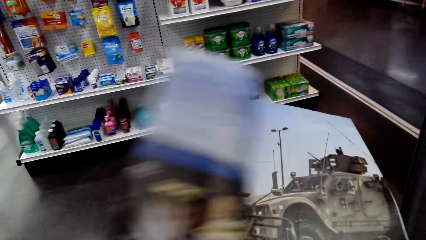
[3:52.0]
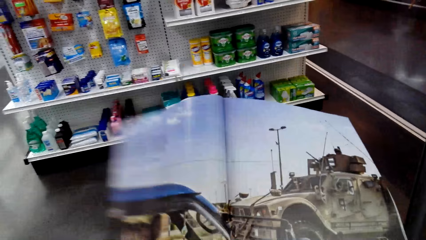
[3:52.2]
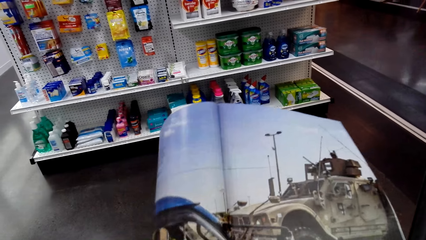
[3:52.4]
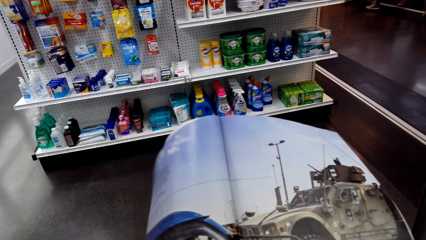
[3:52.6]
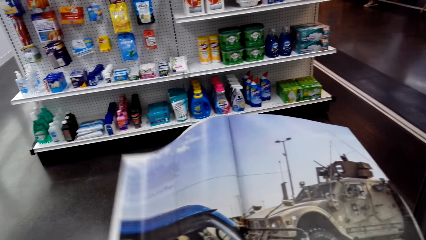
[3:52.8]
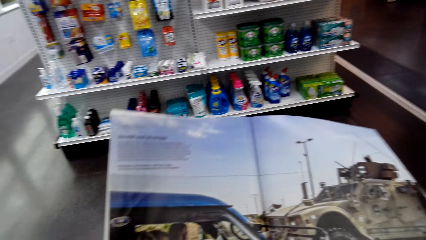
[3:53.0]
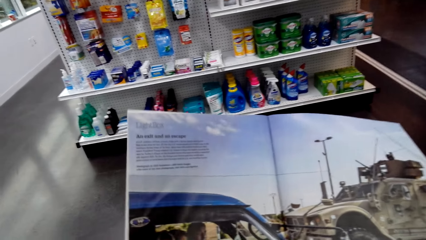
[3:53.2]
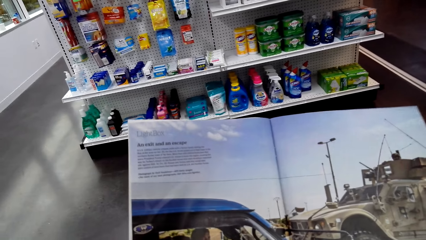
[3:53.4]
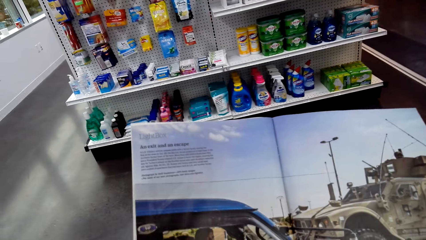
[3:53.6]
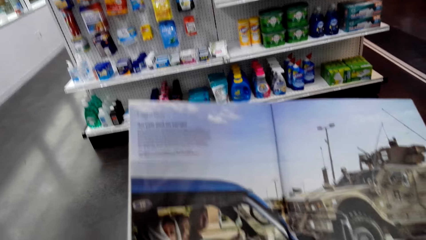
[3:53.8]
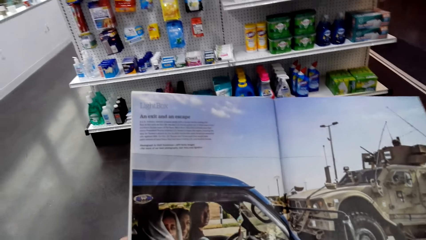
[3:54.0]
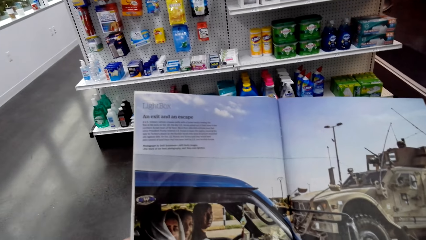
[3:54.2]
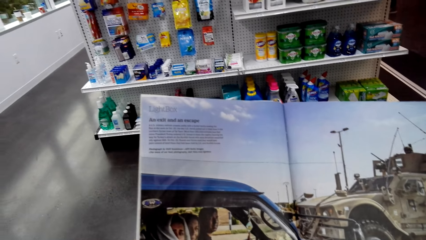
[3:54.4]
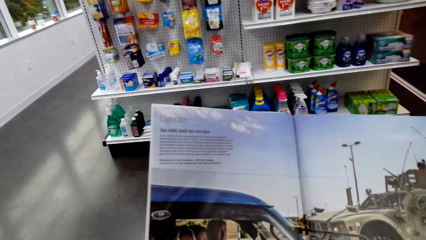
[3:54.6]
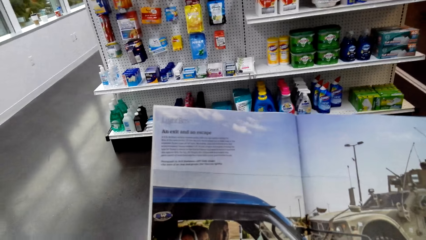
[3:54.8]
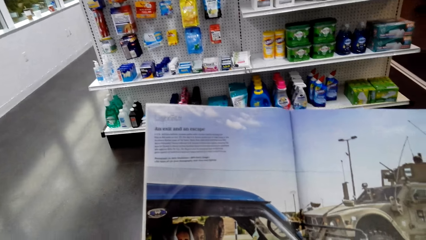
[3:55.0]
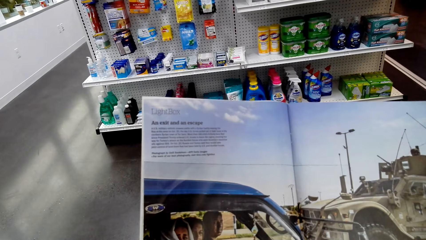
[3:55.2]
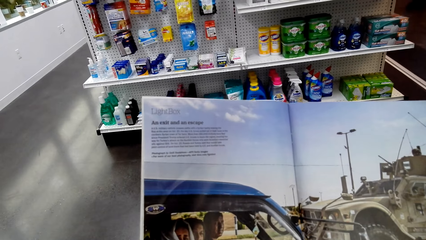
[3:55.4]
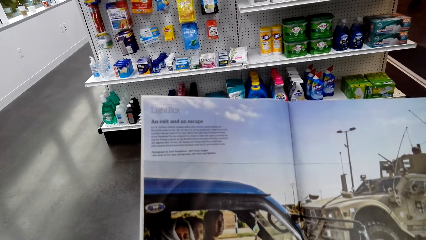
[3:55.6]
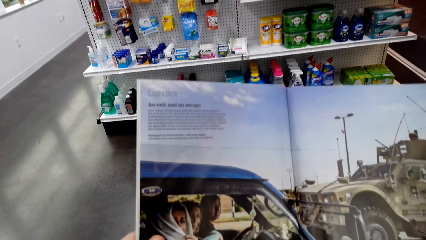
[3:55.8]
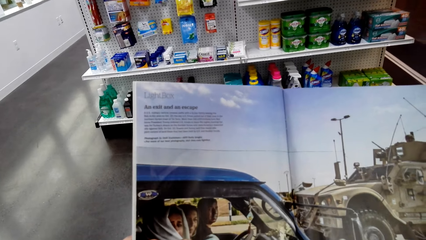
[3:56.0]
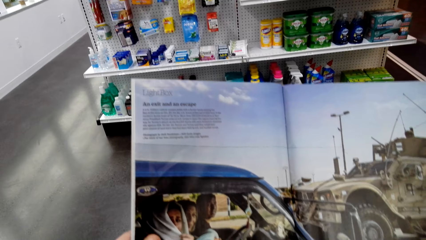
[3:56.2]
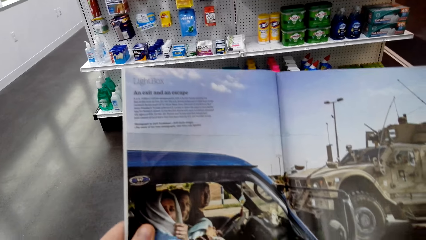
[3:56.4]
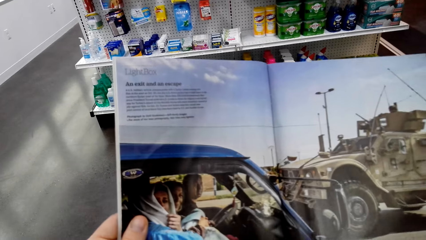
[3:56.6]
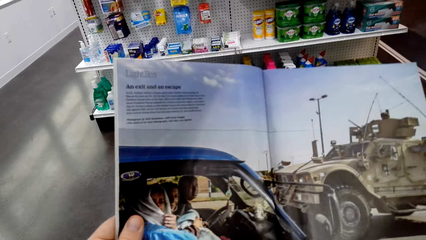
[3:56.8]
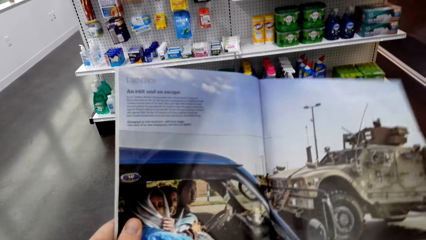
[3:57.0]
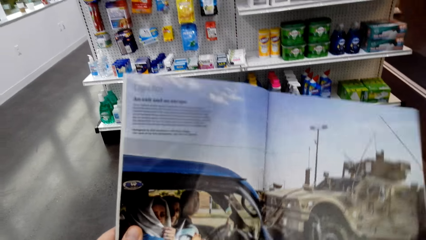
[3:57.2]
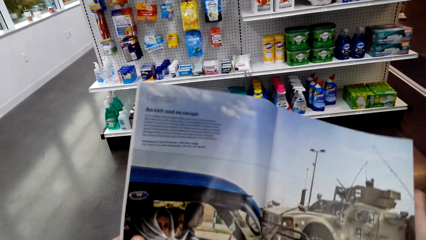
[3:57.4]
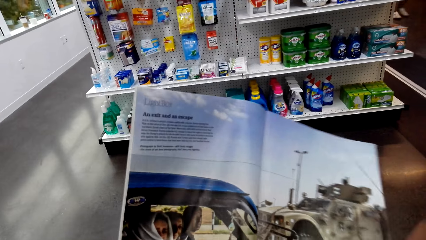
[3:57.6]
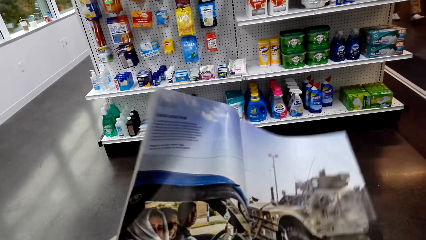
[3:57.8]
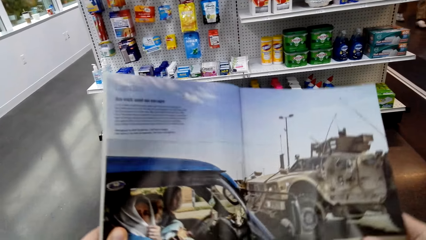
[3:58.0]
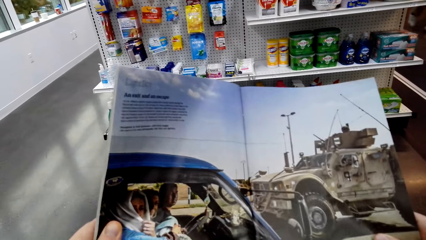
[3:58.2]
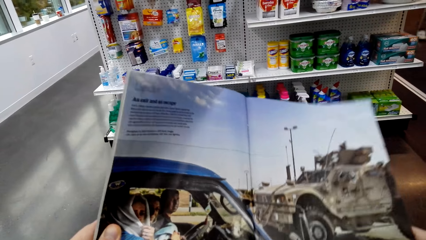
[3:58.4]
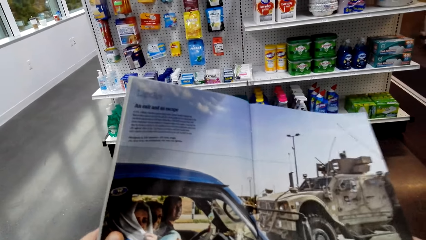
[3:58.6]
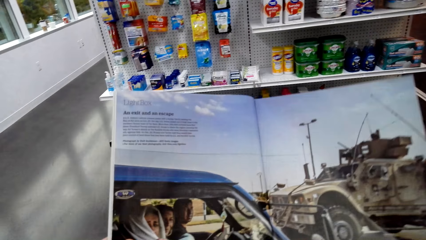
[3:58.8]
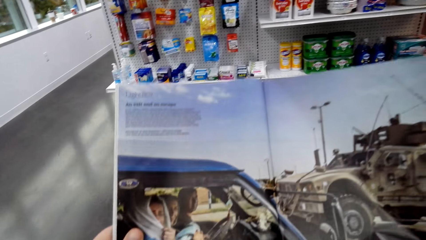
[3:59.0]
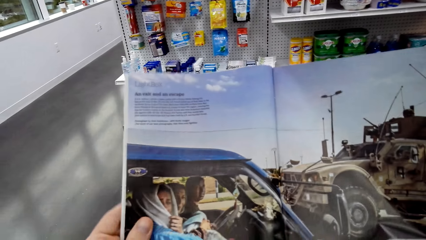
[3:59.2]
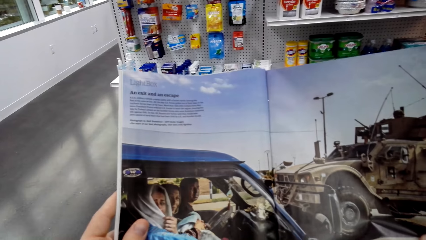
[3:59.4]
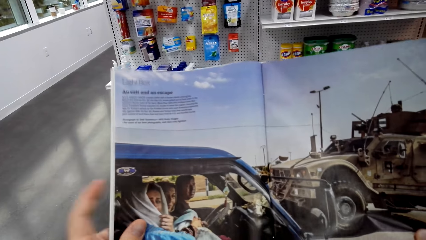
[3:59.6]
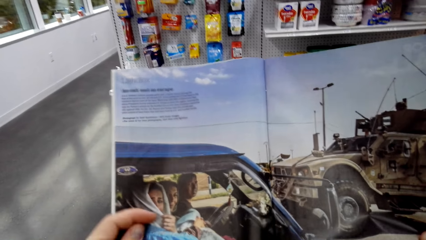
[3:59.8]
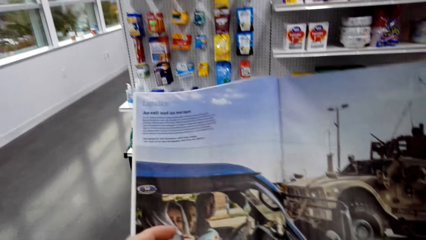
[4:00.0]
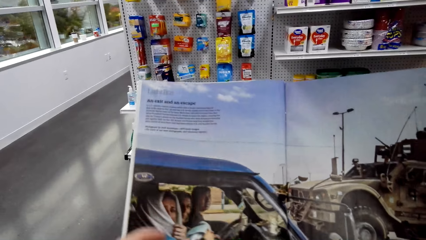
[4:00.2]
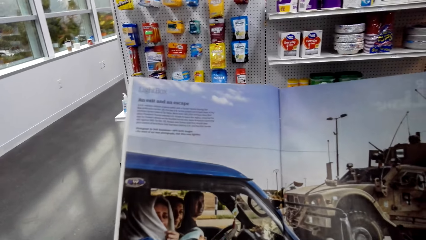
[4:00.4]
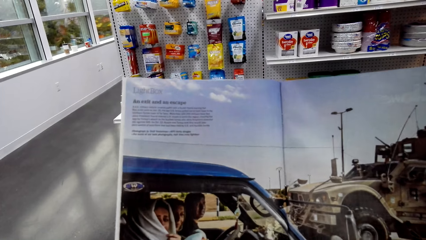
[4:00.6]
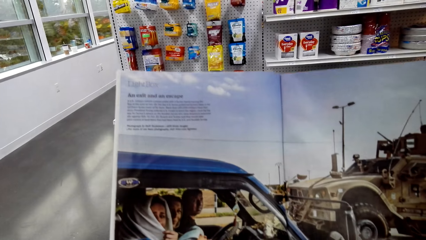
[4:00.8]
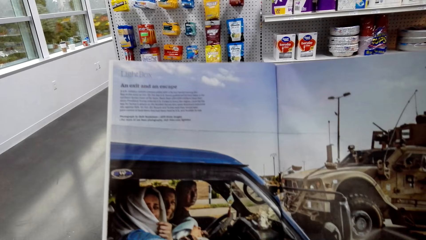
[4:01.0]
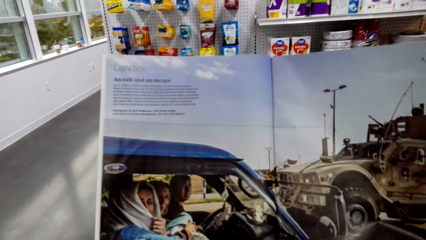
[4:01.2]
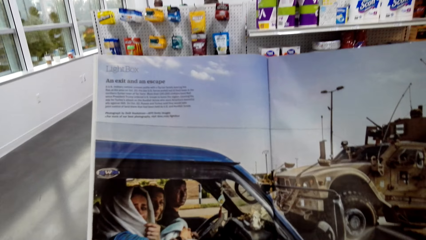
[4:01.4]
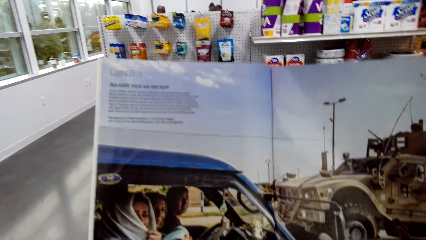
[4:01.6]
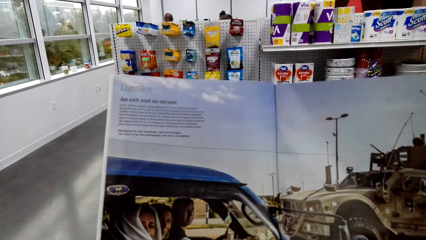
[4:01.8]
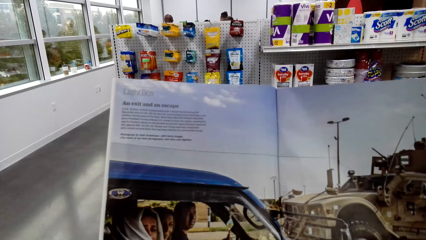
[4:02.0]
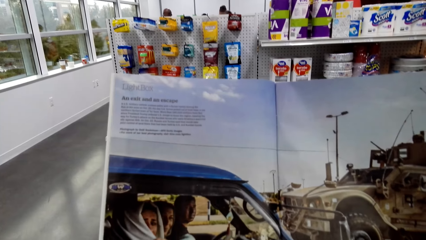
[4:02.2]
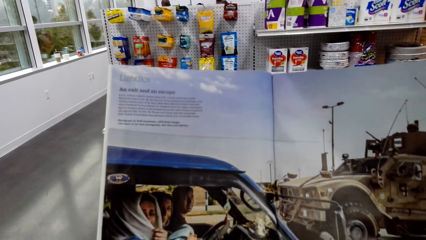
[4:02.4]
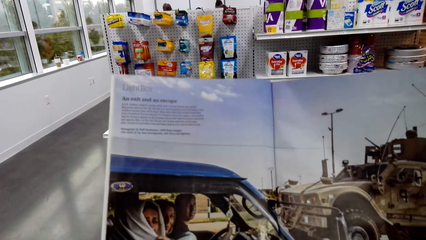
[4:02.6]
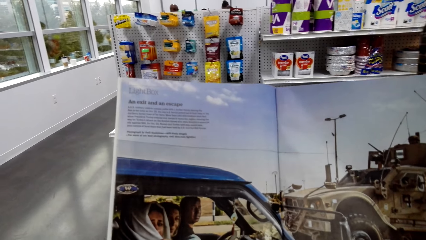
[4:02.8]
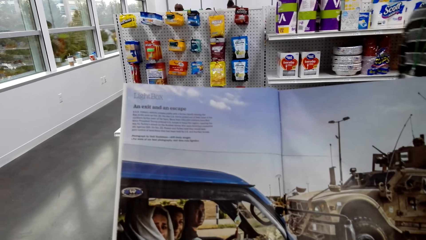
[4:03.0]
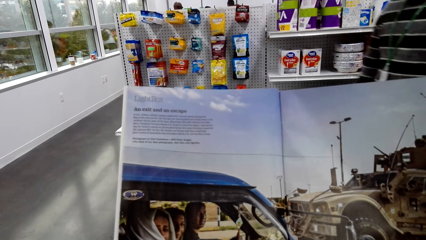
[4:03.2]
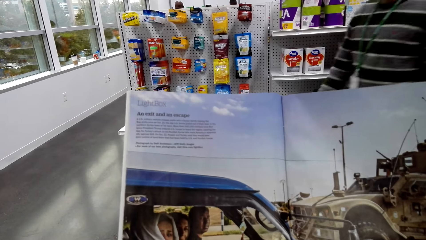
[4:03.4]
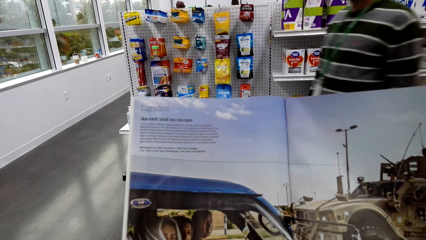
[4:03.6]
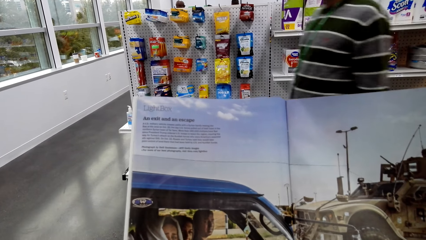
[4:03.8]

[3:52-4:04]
The camera wearer reads a book magazine.

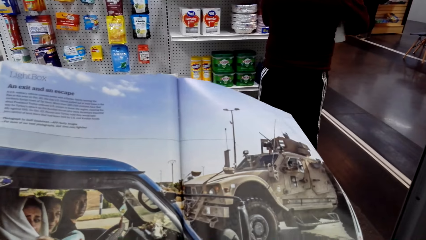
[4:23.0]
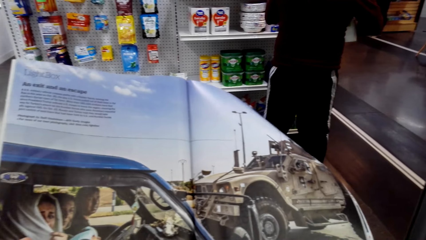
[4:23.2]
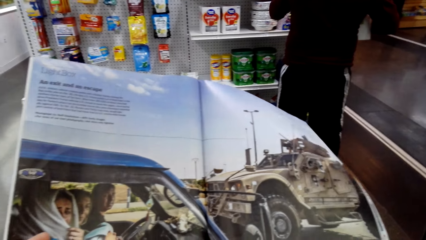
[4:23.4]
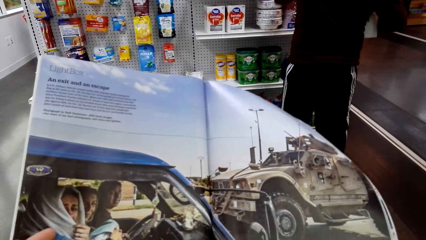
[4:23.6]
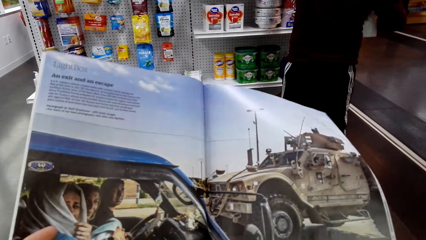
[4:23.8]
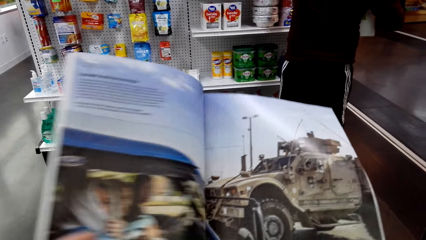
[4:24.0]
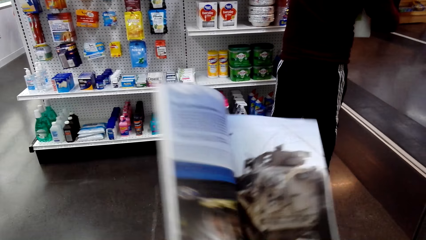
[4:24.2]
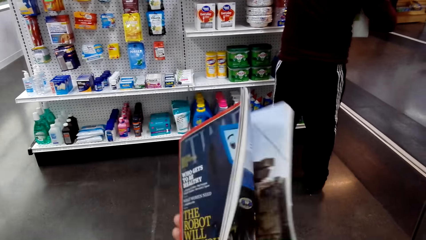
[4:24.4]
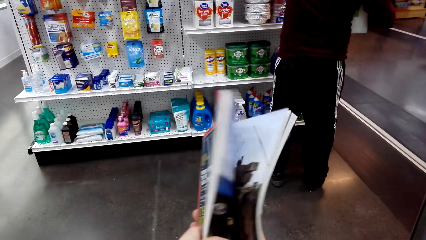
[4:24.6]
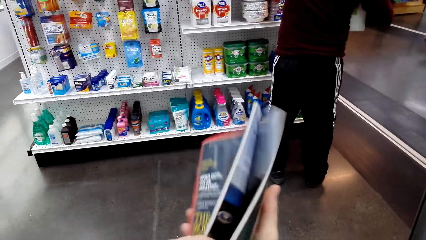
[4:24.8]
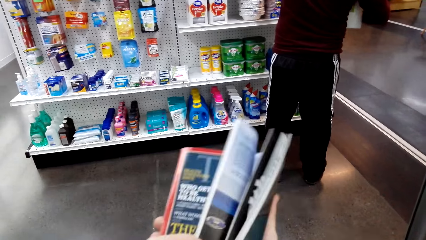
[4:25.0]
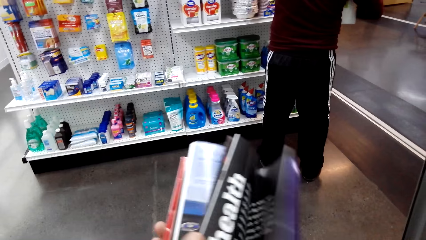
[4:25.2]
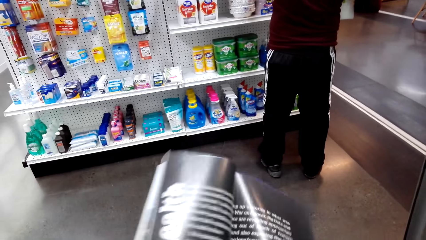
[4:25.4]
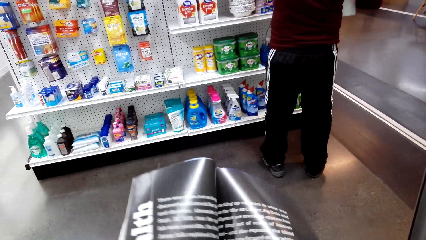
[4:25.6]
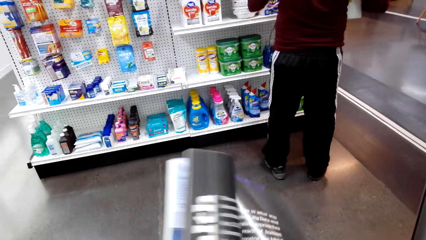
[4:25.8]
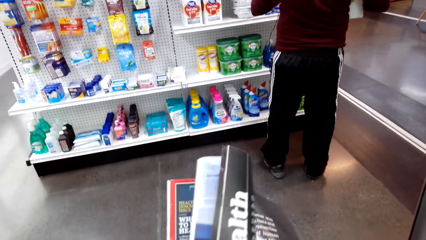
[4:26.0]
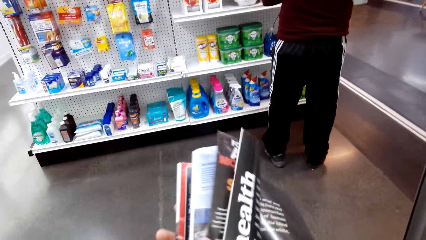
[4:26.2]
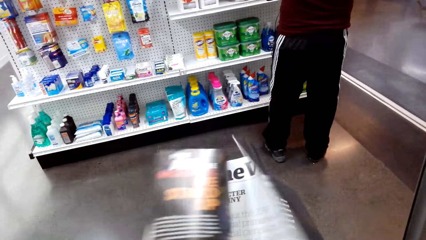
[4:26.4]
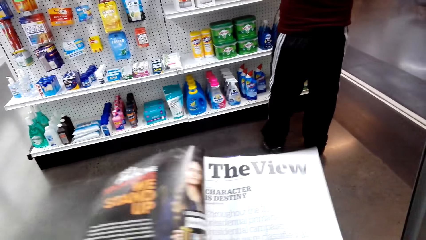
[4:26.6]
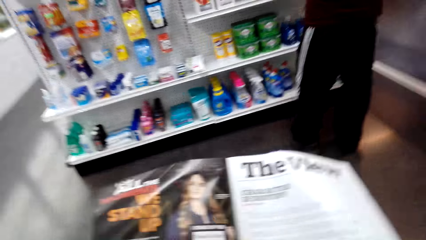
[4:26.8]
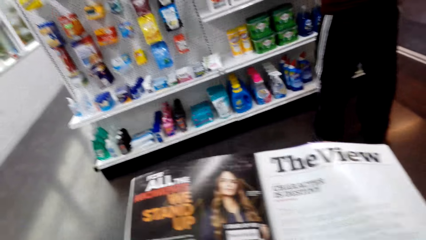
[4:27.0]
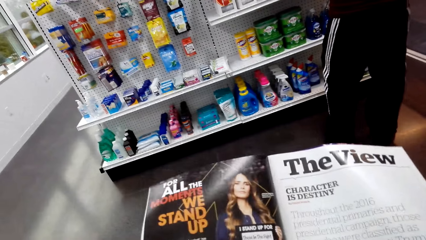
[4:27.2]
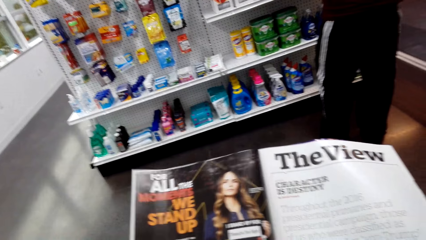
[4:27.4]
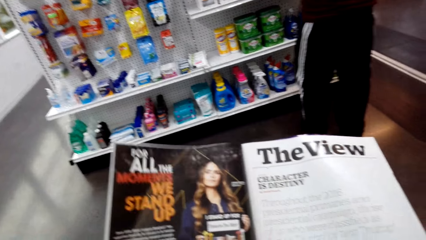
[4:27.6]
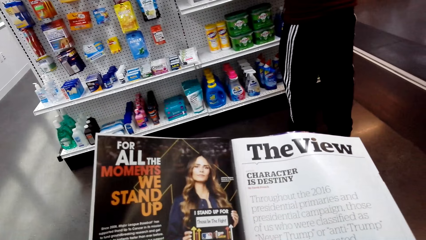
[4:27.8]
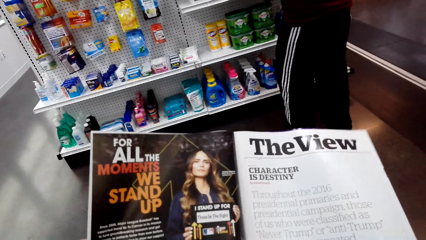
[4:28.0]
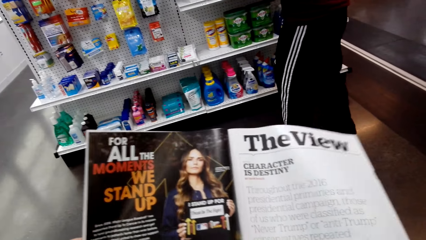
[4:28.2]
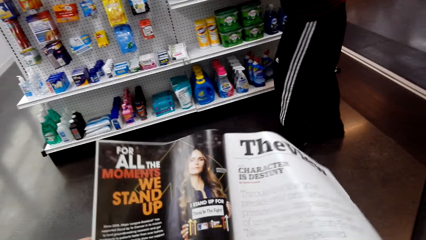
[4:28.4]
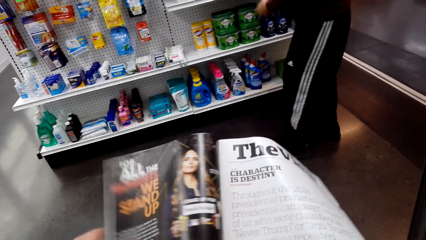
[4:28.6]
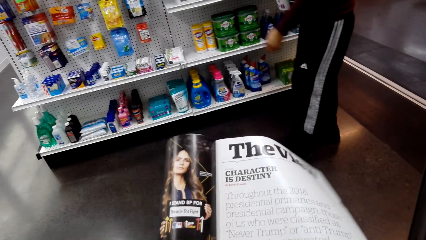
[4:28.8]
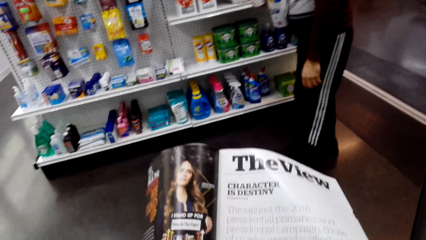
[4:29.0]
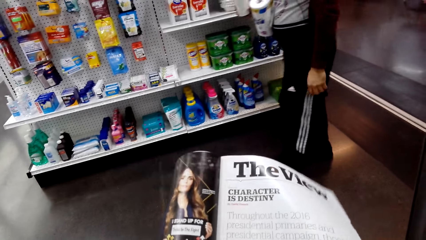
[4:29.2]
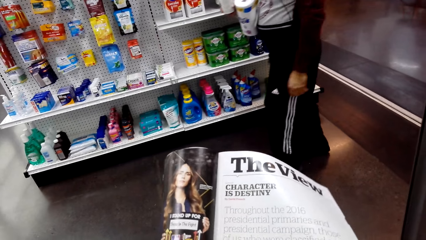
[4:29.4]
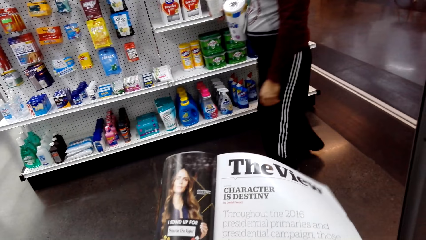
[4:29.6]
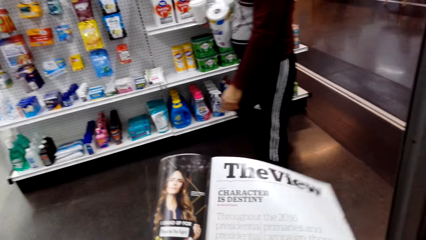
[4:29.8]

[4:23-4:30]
The camera wearer opens pages of the booklet. They look at the open page of the booklet.
